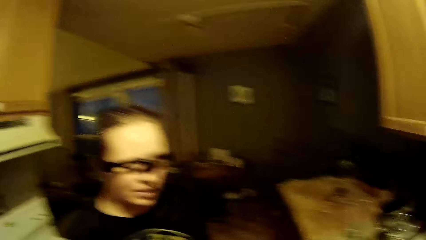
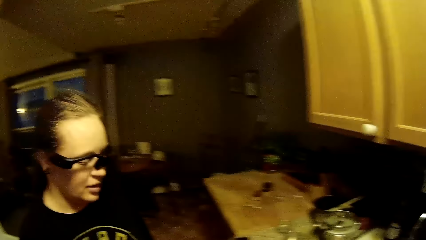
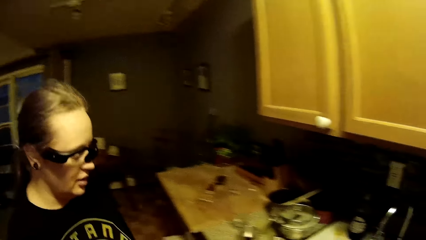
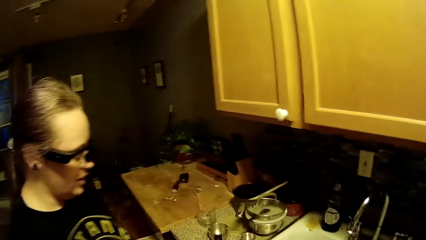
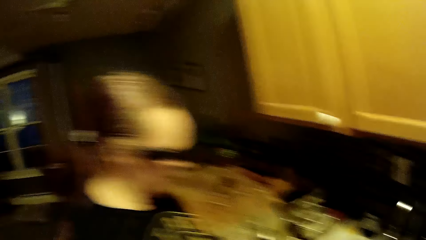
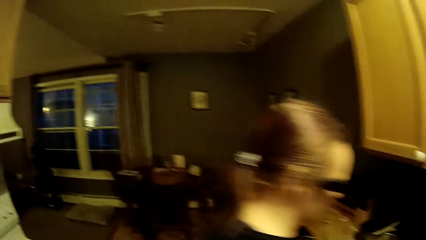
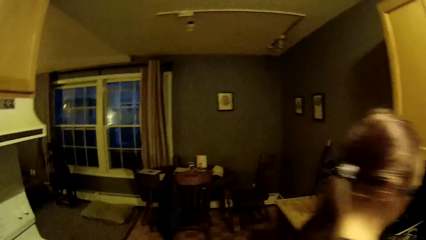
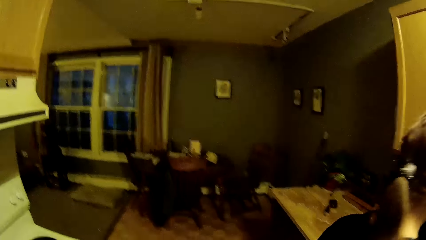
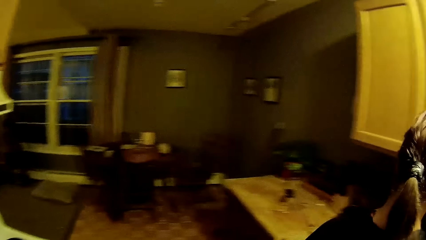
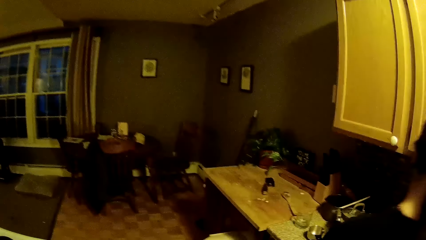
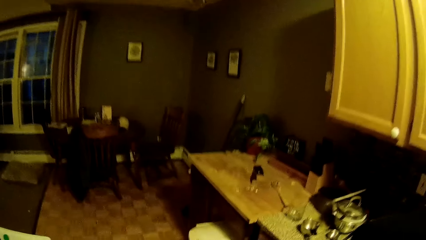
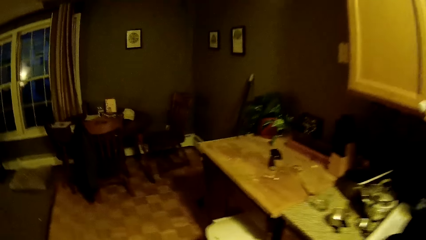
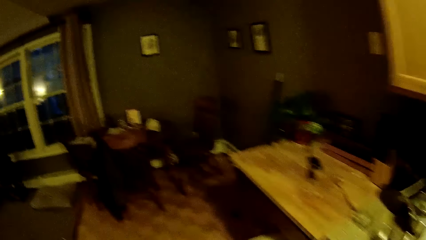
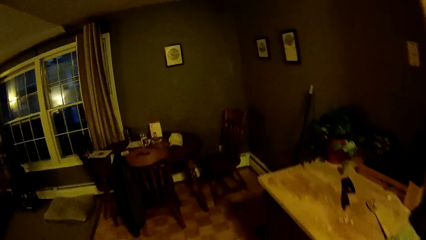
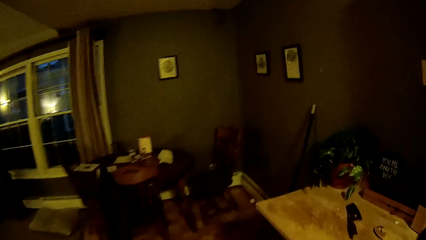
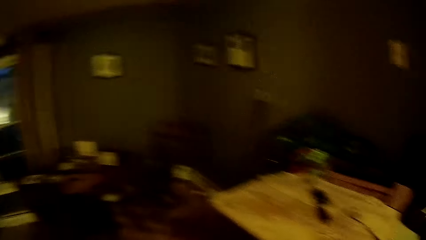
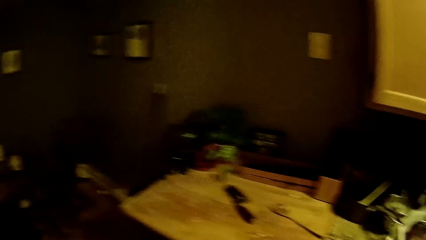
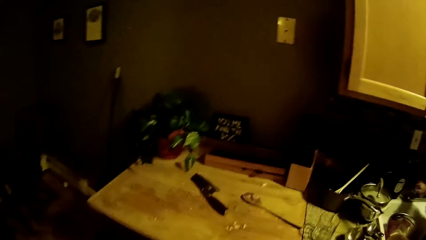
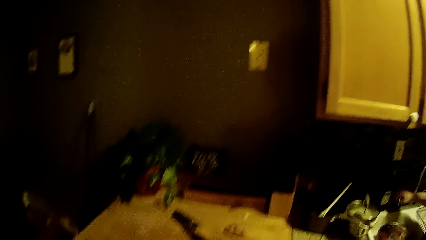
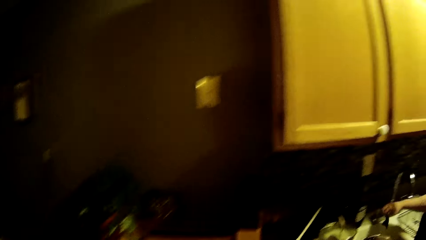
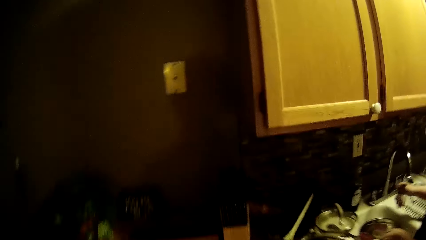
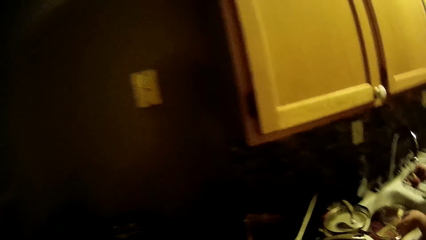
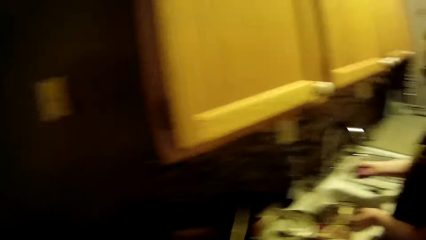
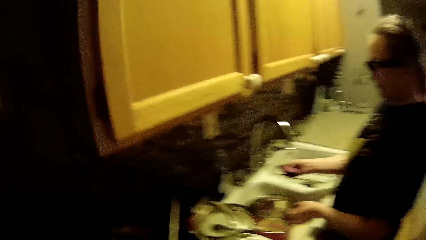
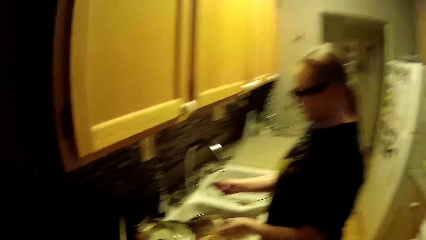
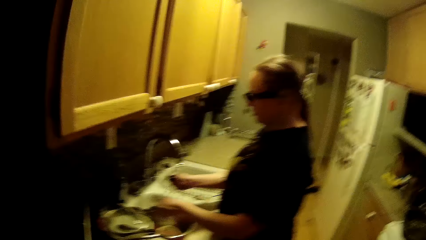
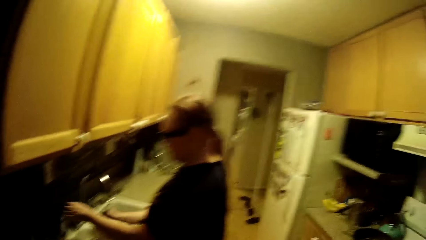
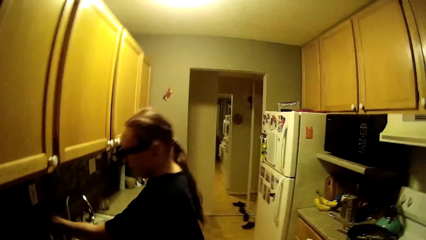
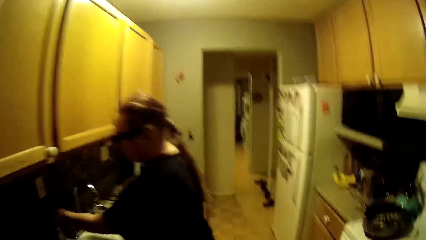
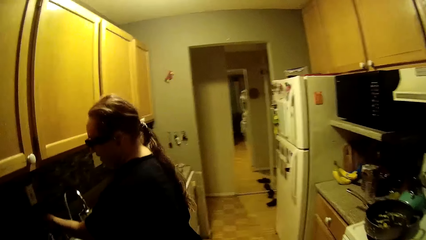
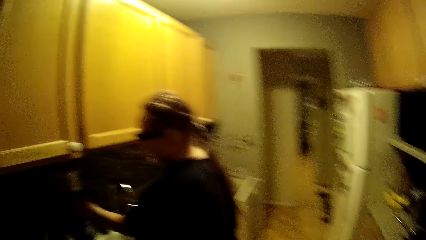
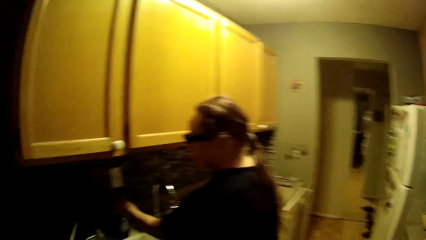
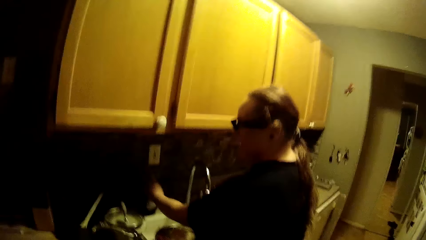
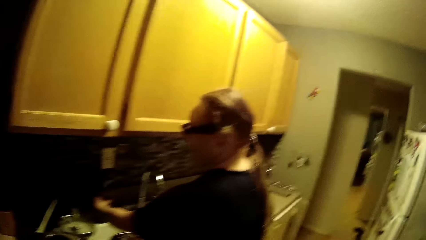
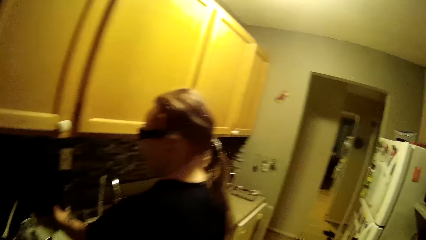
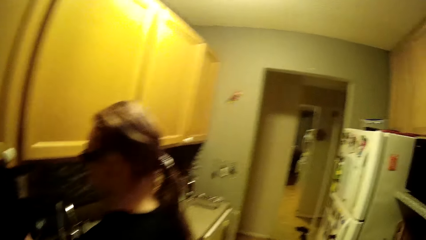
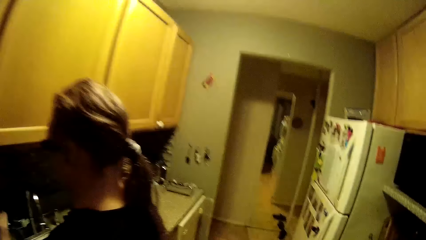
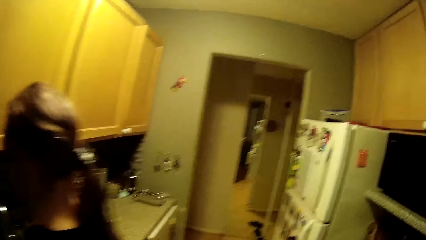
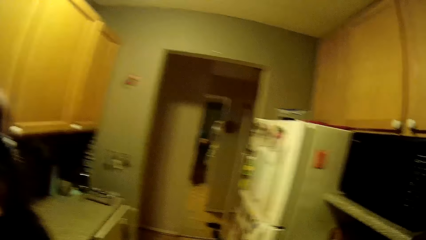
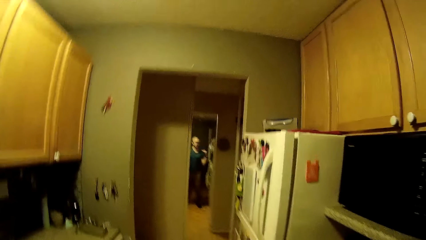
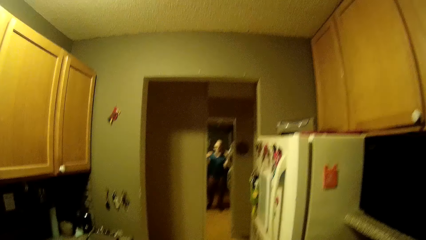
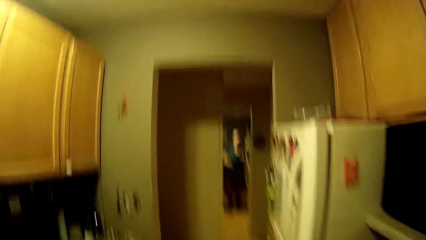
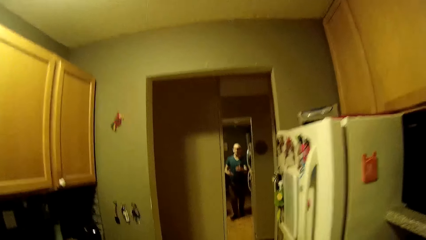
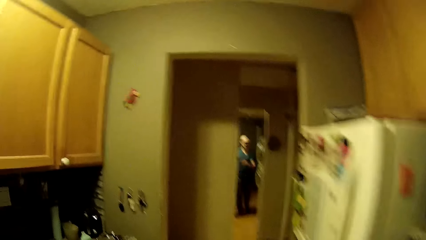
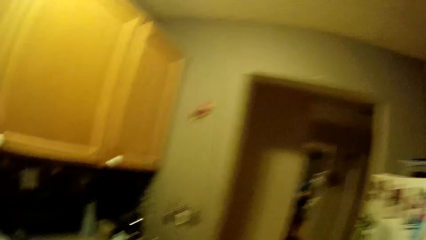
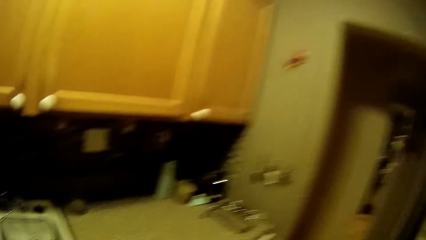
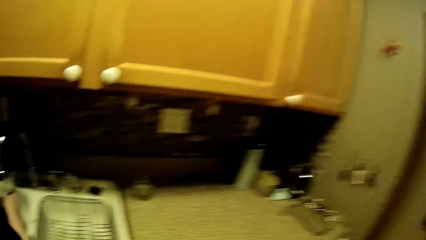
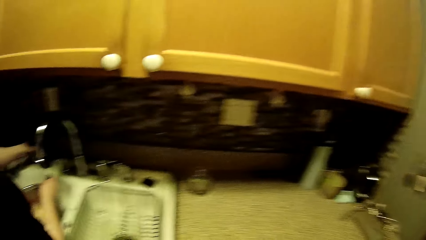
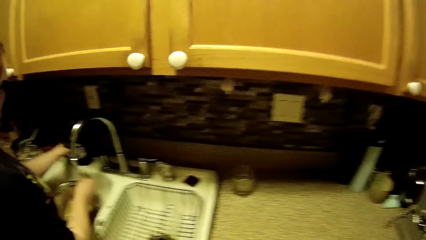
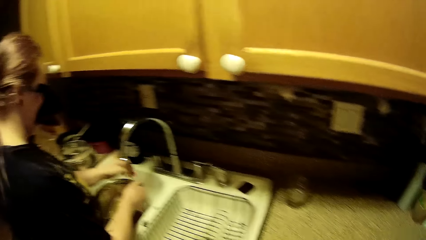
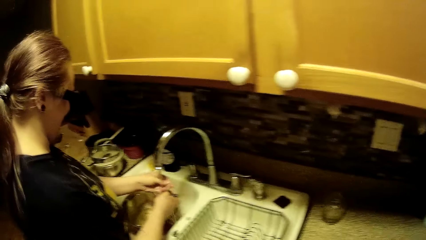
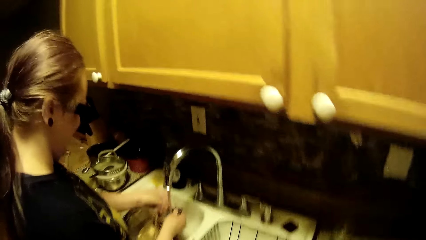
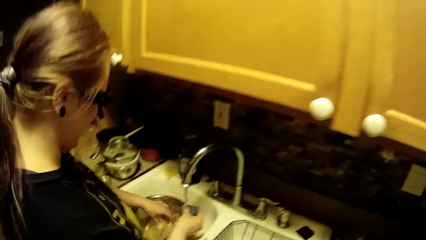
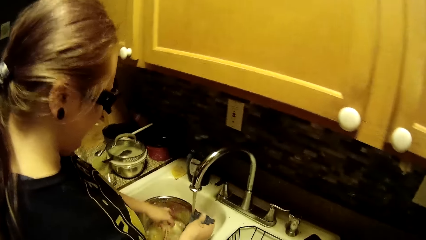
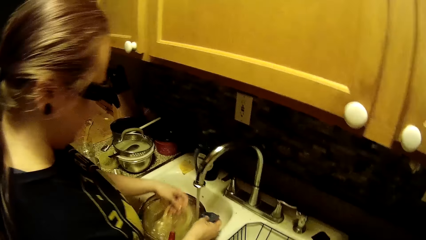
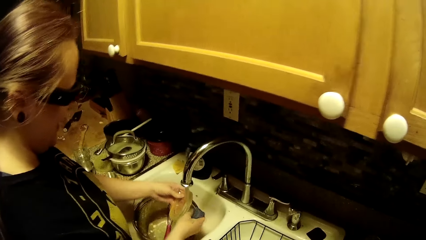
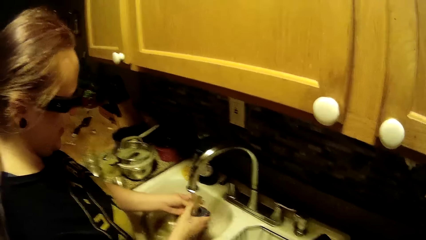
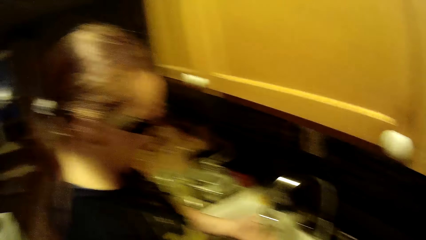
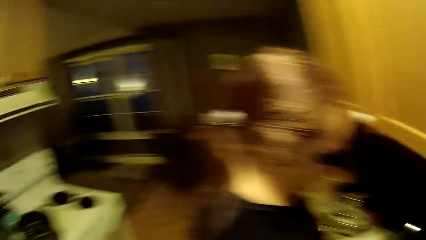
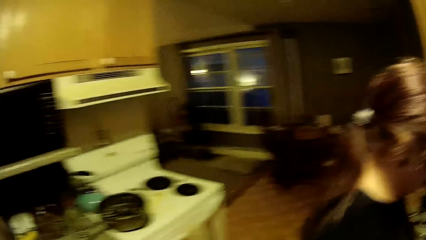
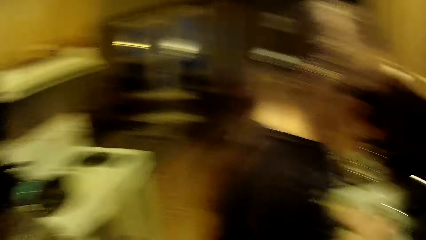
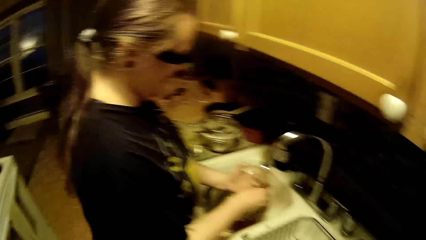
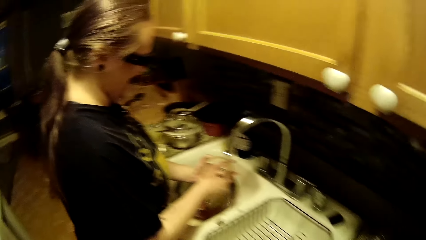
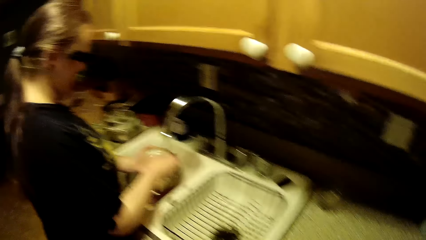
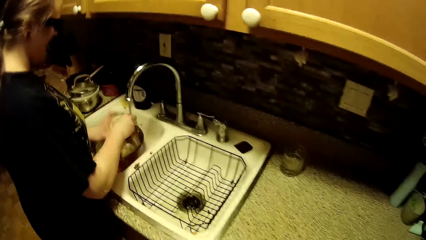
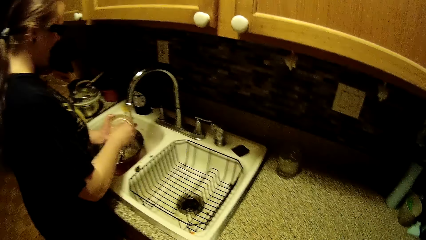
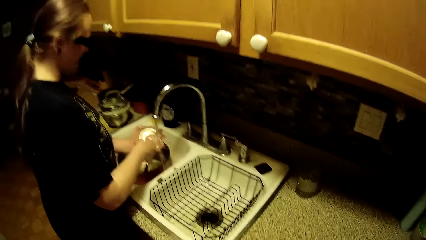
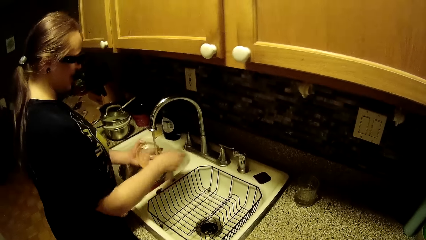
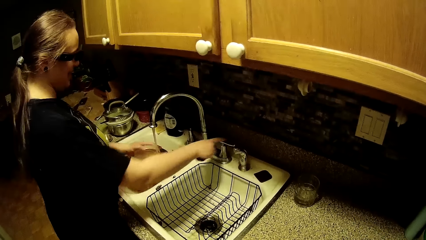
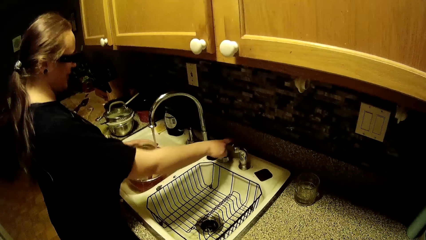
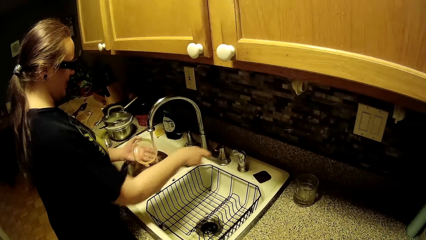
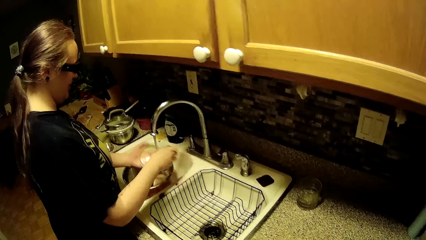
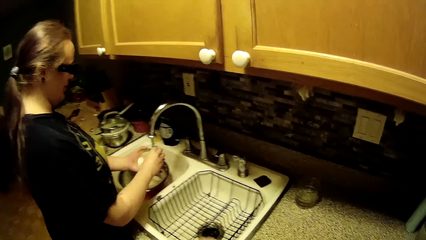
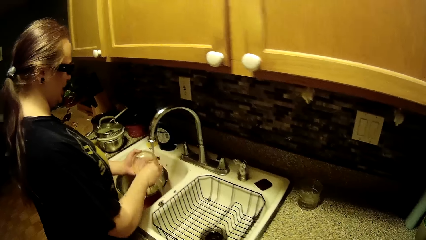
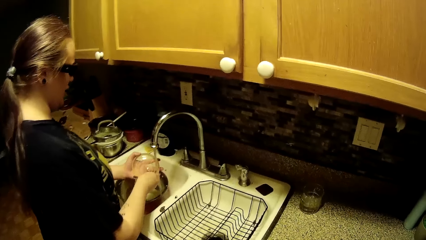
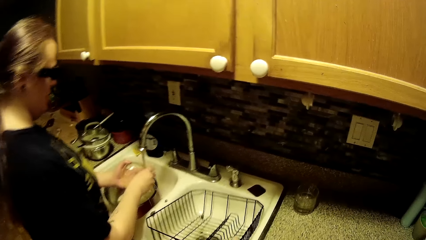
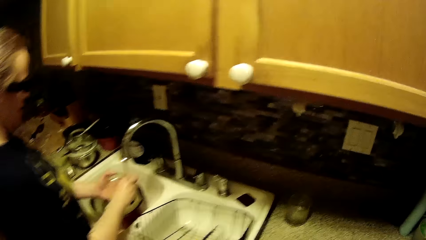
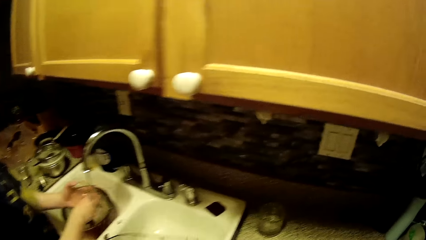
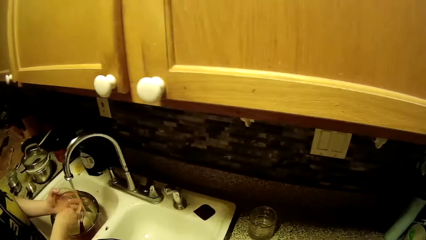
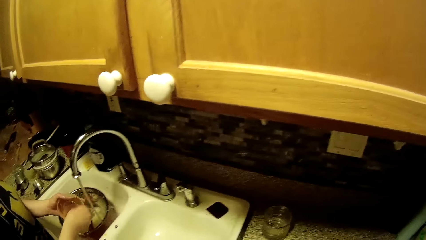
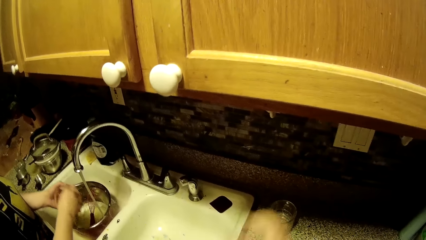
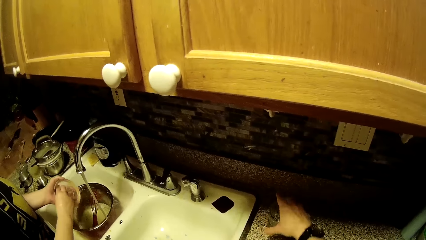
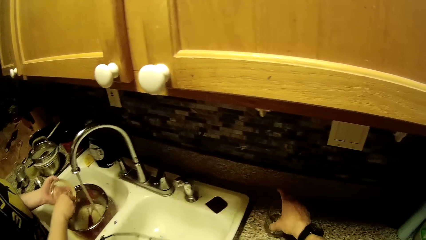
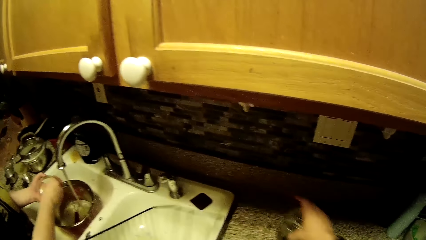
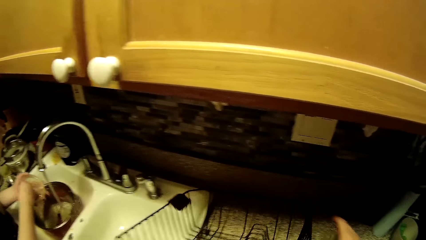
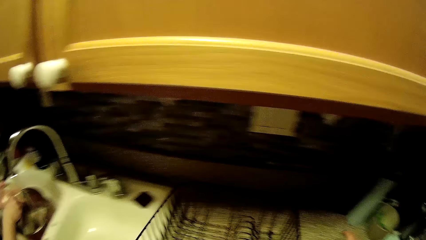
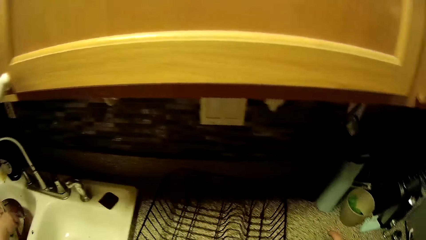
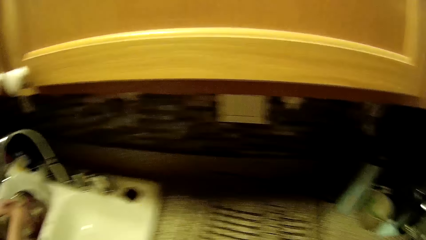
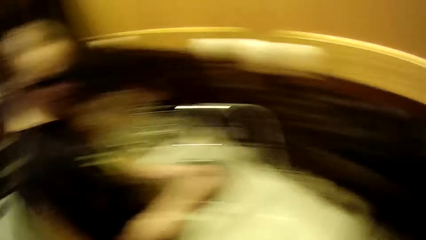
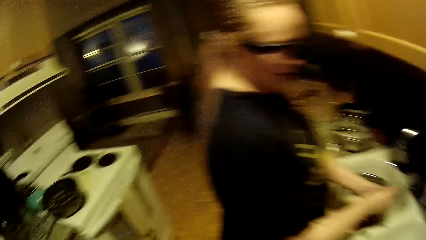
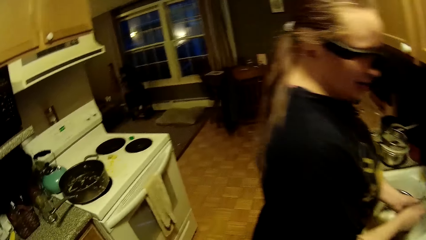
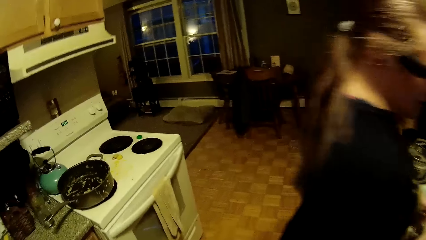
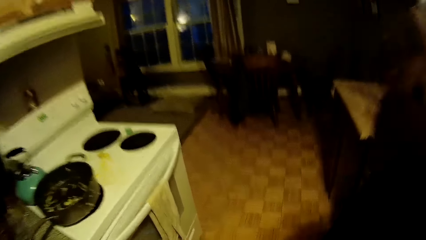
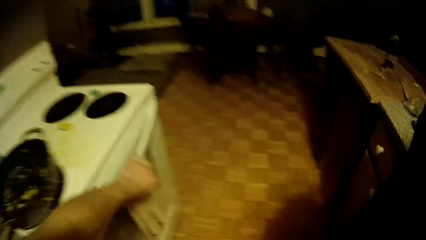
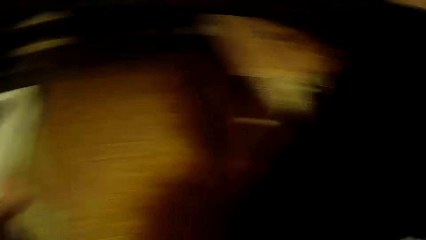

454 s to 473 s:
The camera wearer walks. The woman turns on the faucet with a sponge in her right hand. The woman presses the liquid wash bottle with her left hand. The woman picks a lid from the sink with her left hand and washes the lid with the sponge in her right hand. The woman increases the water flow with her right hand. The camera wearer picks a dish strainer from the sink with his left hand. He picks a tumbler from the kitchen counter with his right hand. He moves a glass. He places the dish drainer onto the kitchen counter with his left hand. He places the tumbler onto the kitchen counter.
